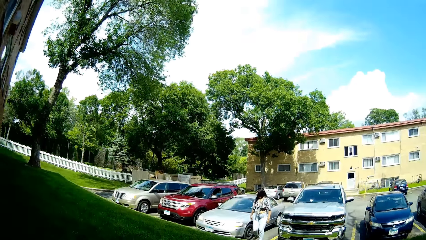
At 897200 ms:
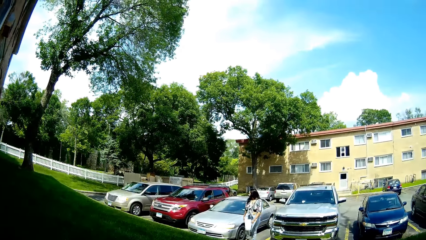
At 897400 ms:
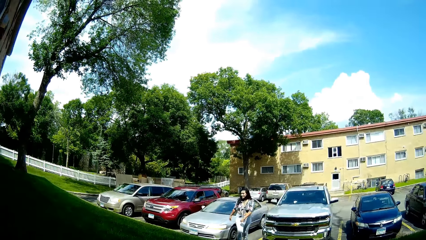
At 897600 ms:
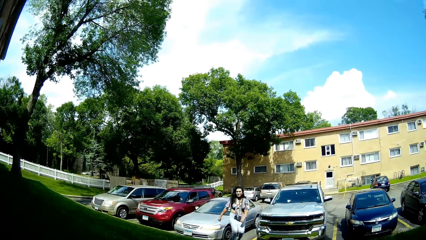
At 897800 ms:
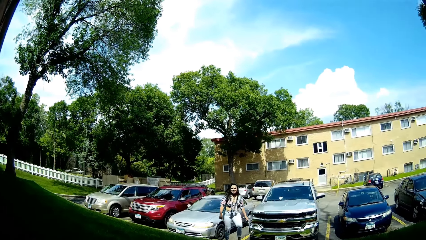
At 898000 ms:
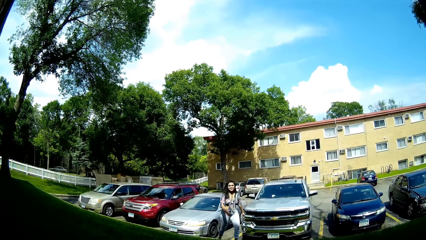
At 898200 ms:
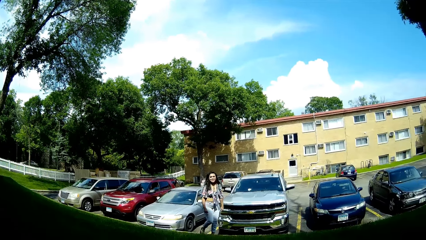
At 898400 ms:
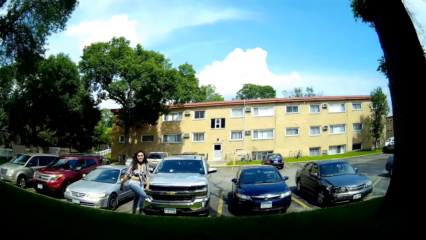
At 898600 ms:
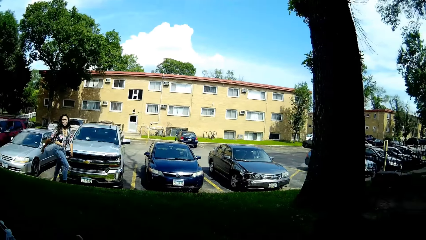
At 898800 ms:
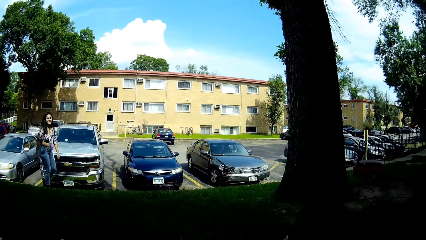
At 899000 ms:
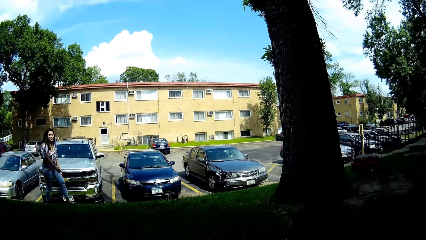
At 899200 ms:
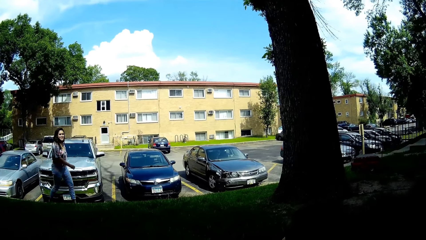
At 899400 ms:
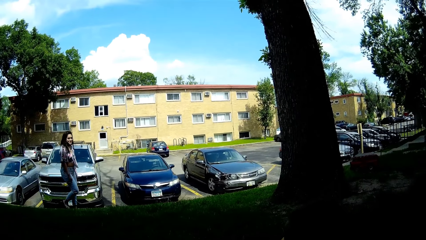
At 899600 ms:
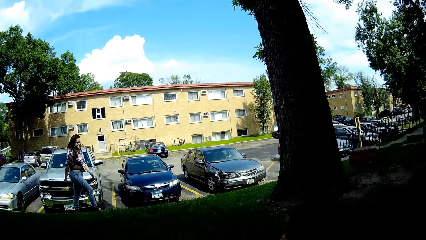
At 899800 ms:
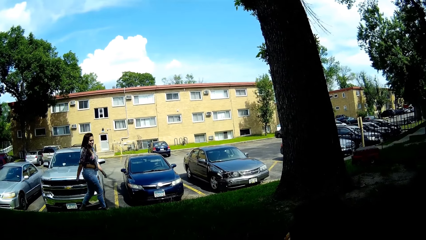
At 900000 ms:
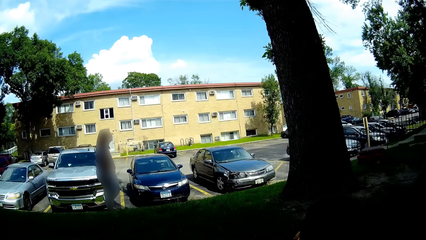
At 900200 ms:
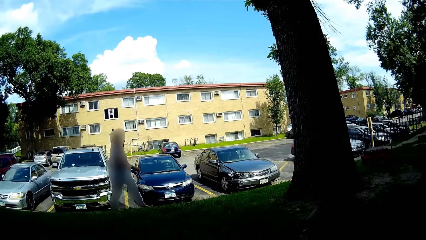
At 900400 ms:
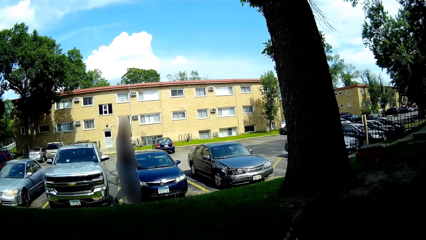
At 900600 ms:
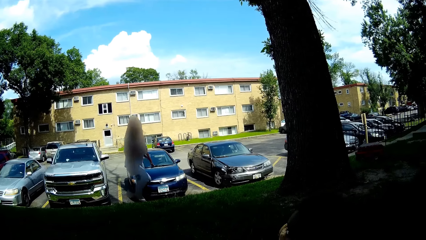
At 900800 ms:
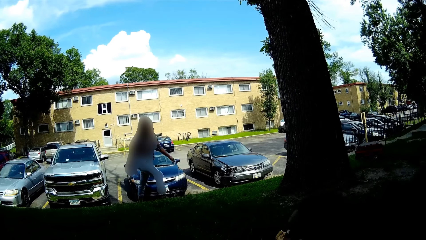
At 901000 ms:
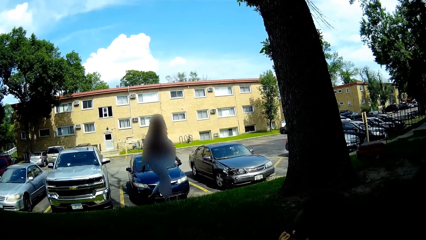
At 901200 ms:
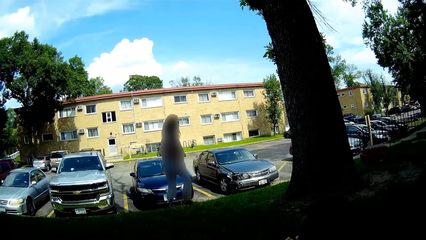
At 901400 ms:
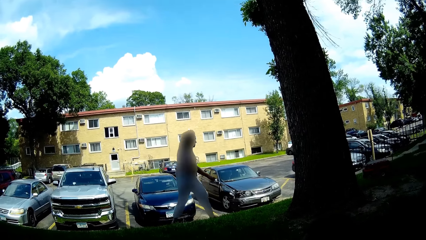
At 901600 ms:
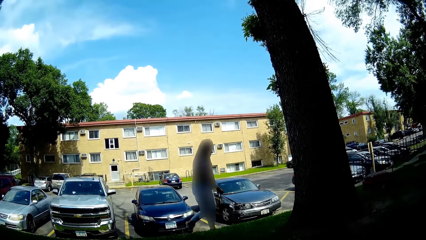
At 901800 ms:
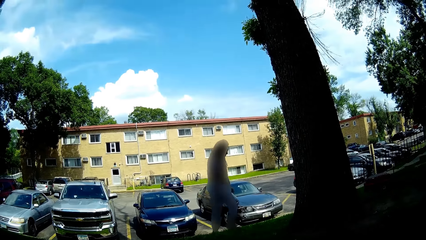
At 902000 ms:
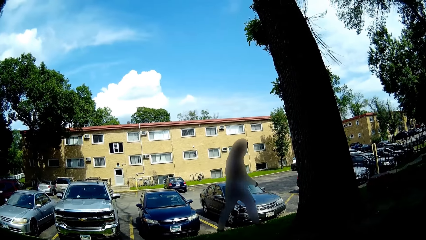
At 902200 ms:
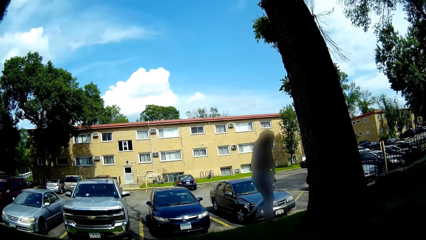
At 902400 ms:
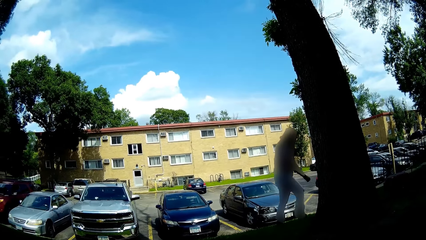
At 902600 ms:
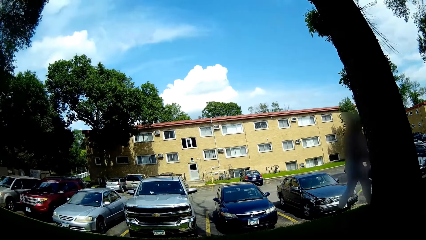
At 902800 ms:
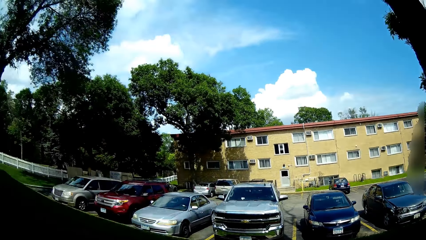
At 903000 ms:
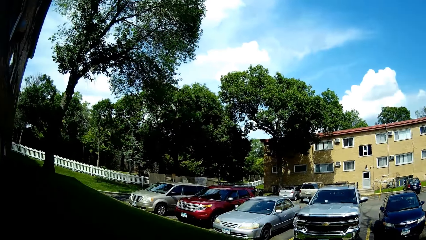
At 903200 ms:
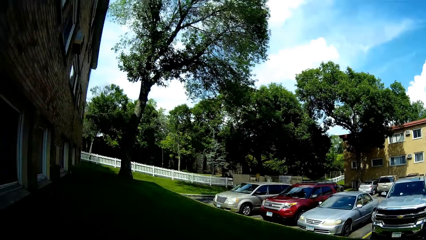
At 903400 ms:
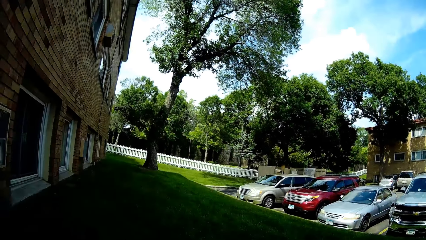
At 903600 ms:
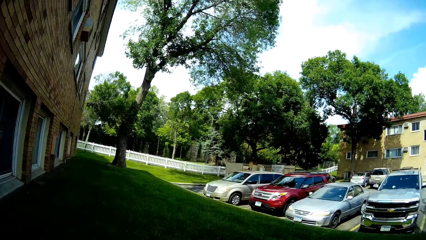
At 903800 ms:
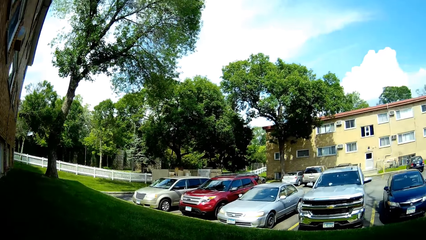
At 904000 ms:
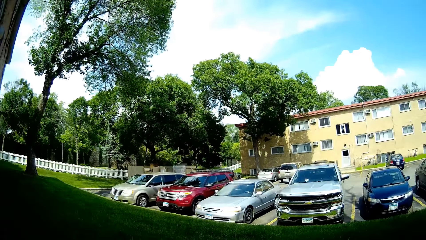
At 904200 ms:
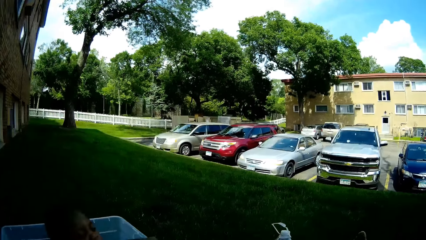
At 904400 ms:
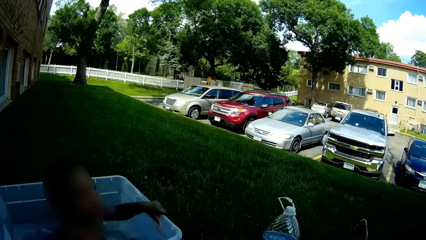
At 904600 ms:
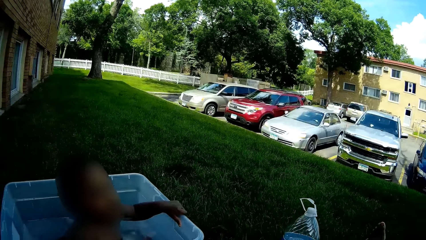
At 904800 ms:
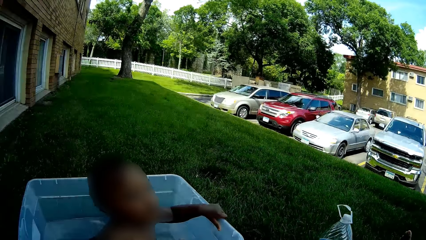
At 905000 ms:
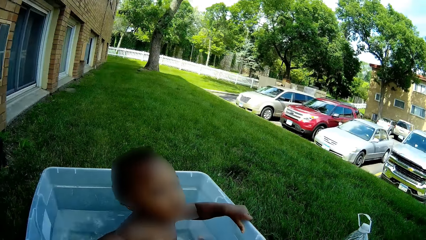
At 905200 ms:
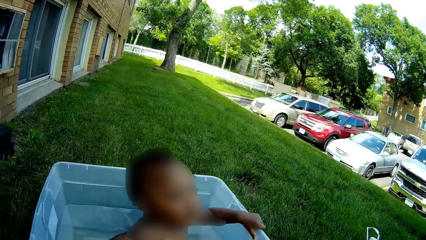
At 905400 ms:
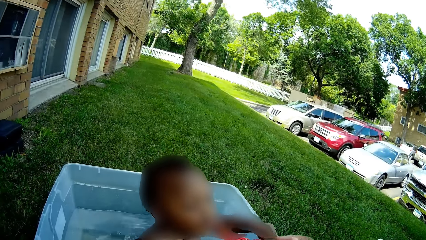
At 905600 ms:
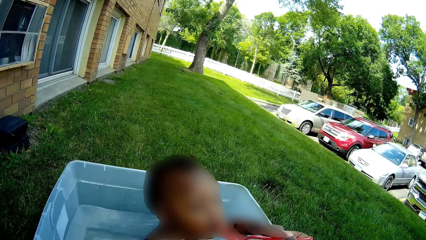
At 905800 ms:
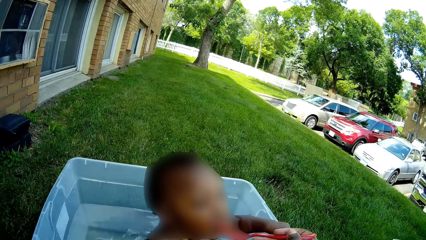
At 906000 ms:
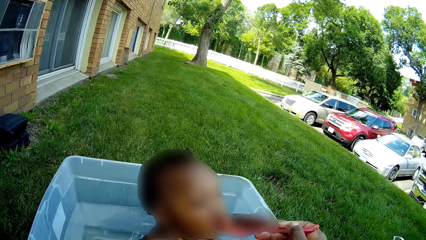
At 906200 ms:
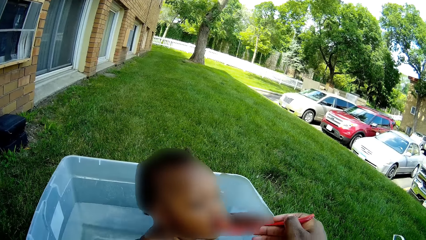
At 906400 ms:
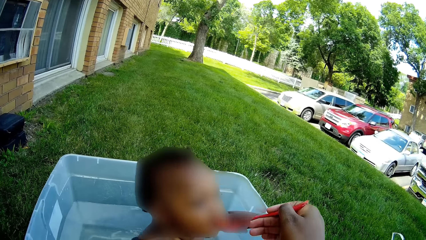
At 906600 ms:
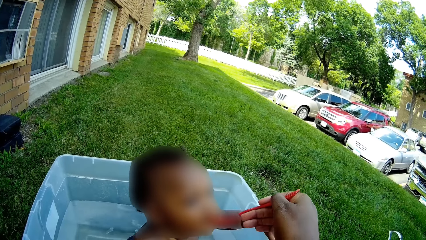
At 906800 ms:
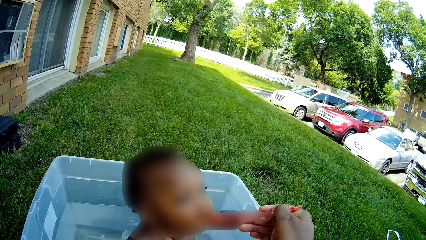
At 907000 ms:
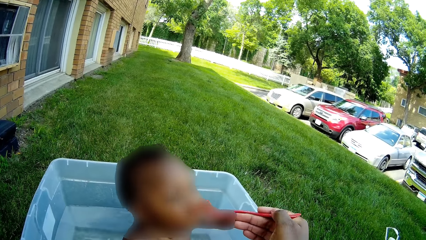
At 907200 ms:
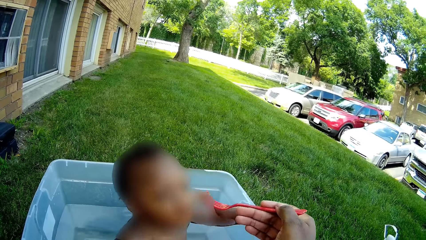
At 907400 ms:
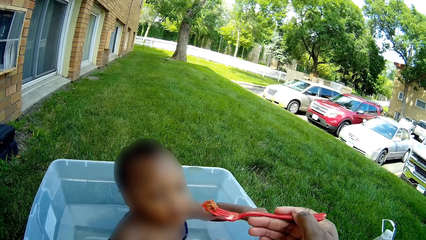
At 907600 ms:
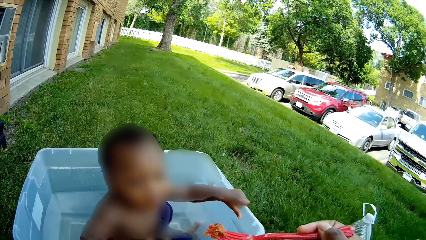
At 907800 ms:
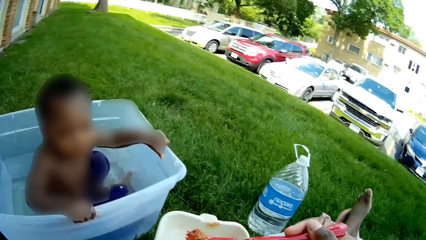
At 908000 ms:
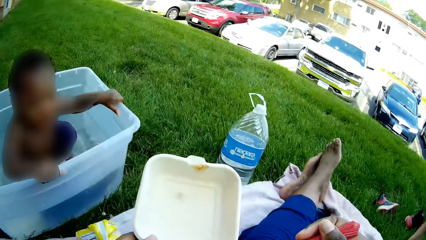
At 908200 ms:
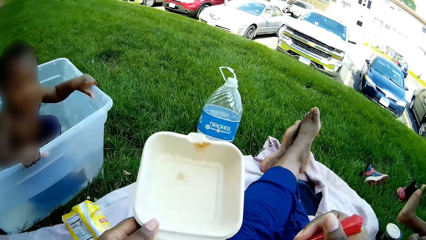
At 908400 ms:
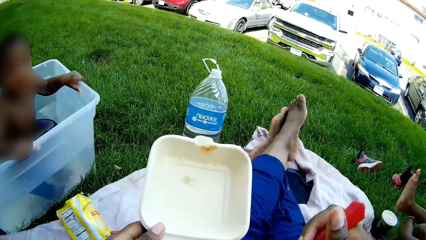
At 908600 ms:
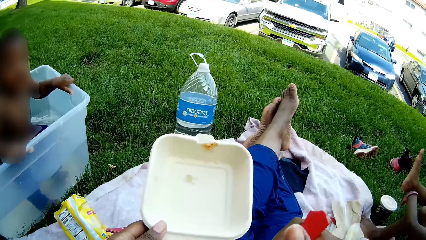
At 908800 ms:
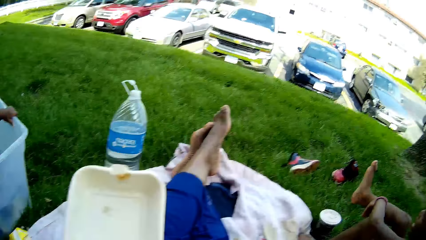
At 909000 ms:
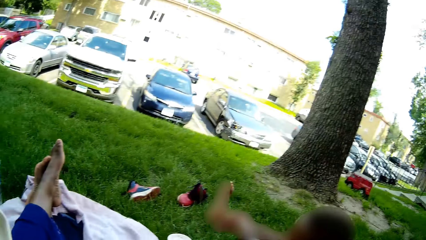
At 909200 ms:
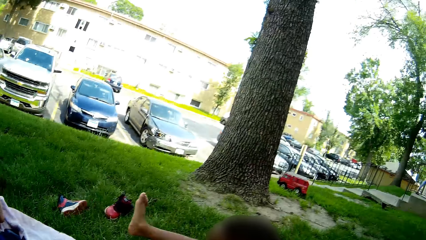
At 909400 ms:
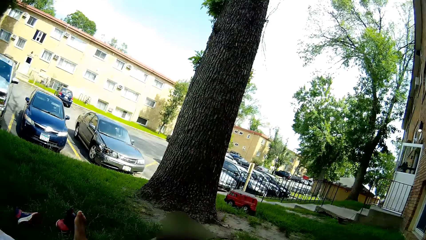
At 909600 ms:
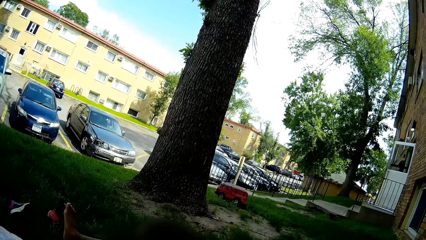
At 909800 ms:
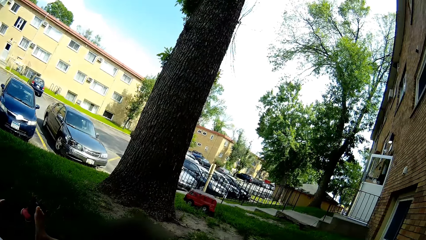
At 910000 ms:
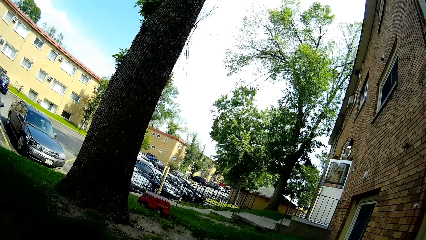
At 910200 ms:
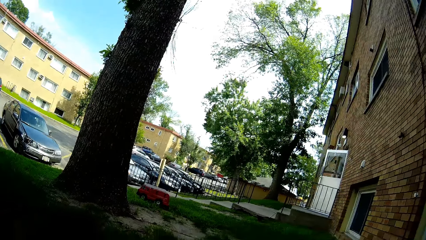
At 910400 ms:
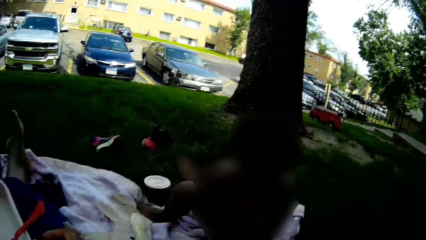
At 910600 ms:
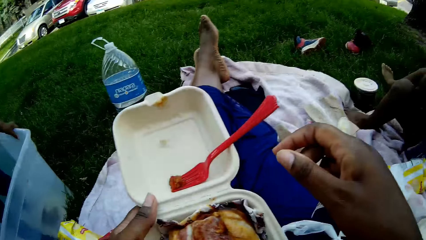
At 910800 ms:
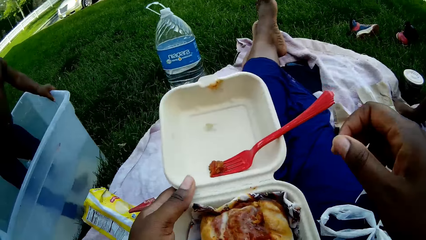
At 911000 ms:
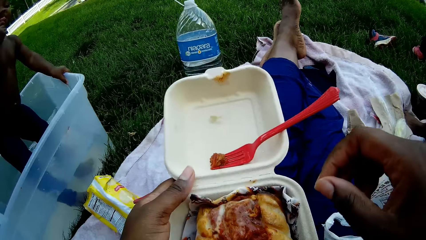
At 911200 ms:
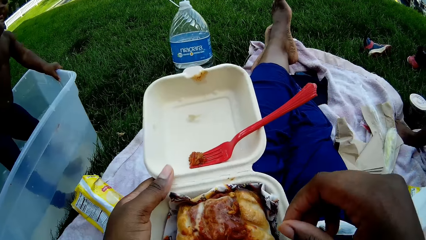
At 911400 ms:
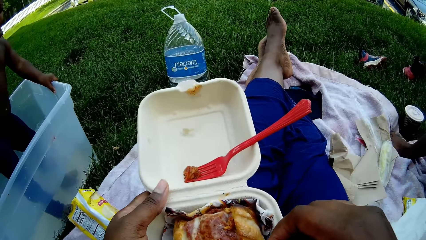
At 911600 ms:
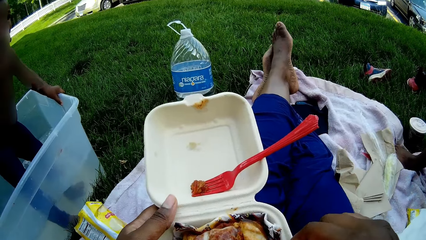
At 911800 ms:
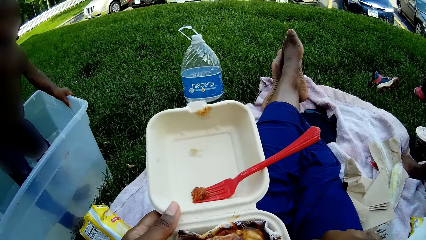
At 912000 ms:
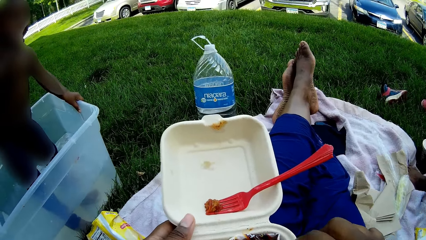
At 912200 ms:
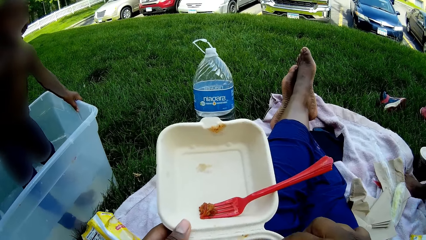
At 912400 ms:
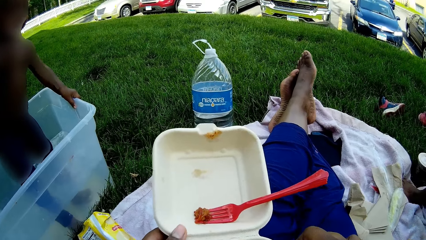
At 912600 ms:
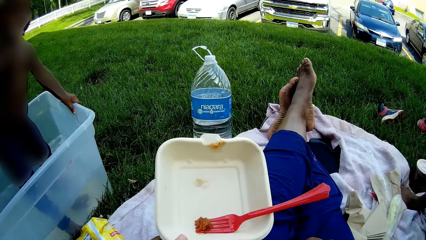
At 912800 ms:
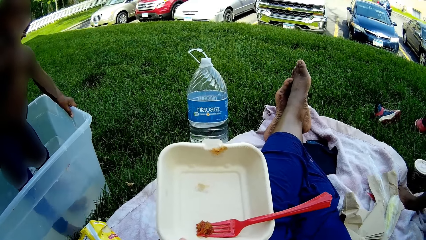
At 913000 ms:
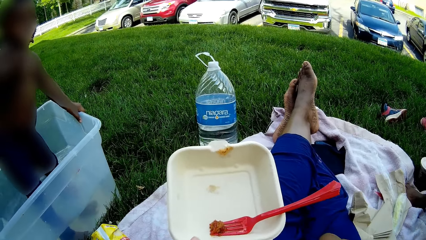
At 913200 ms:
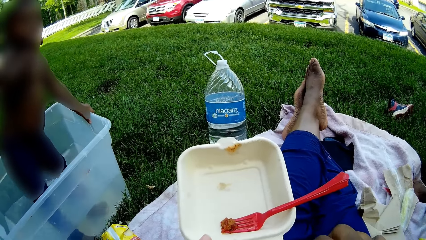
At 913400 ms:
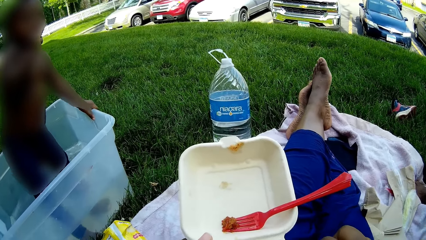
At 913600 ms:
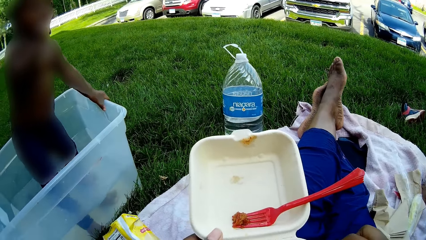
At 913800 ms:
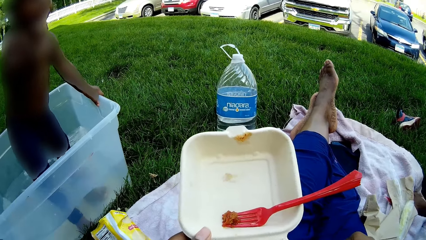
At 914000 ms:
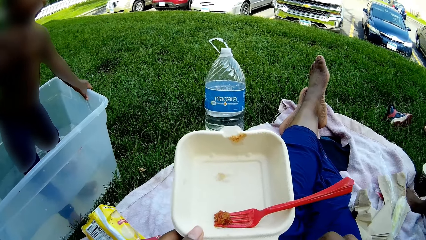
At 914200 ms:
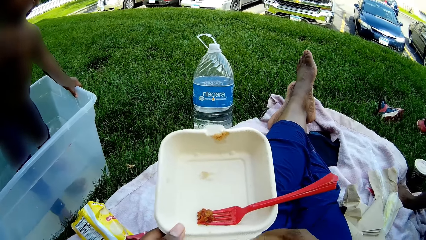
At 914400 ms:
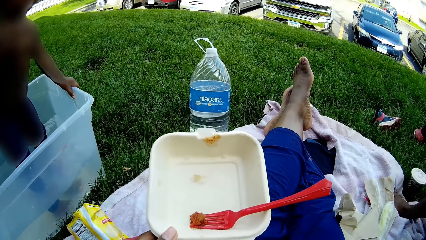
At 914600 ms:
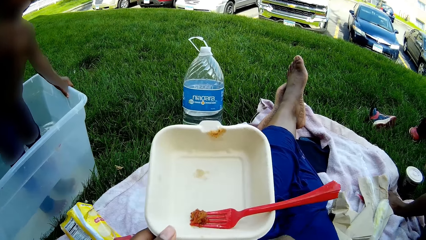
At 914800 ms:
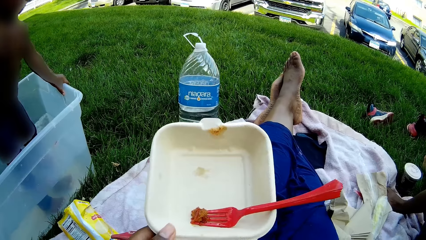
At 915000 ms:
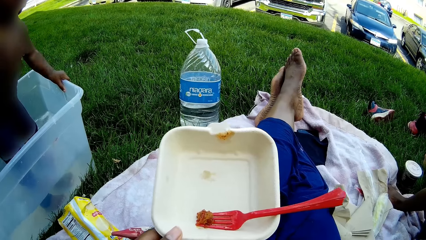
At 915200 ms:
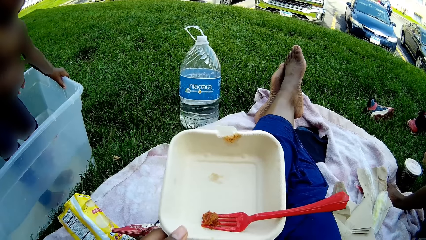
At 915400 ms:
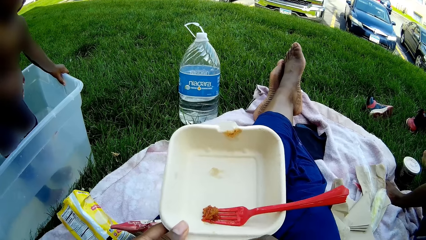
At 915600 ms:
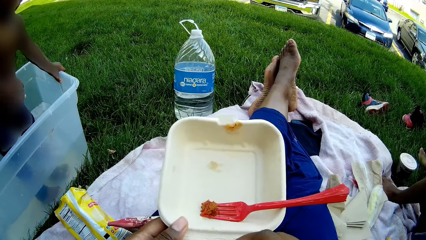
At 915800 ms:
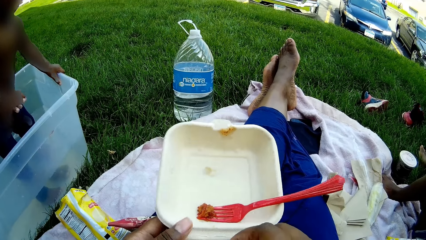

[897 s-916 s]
The camera wearer looks around. She converses with the woman. She feeds the child with the red fork in her right hand. She converses with another child. She stabs the red fork into the hot dog in a compostable plate with her right hand. She looks around. She removes food from the container with her hand. She tears a piece of the hot dog in the disposable pack with her right hand.
